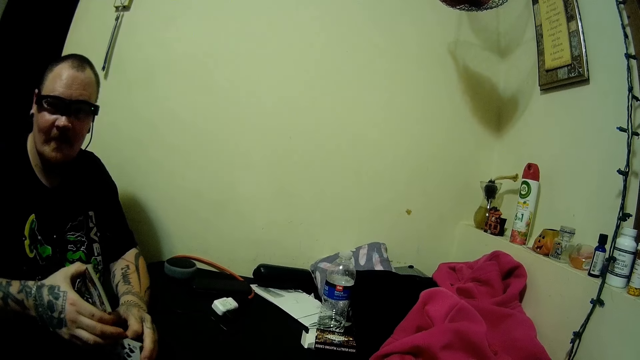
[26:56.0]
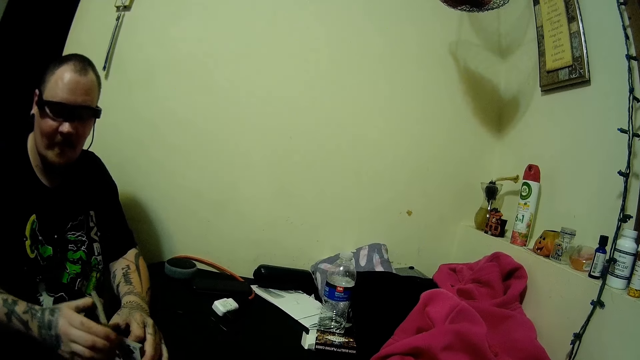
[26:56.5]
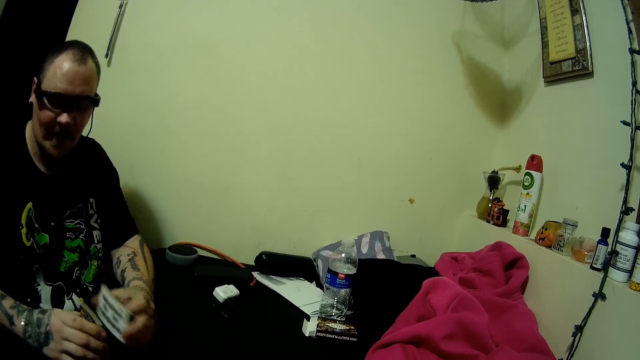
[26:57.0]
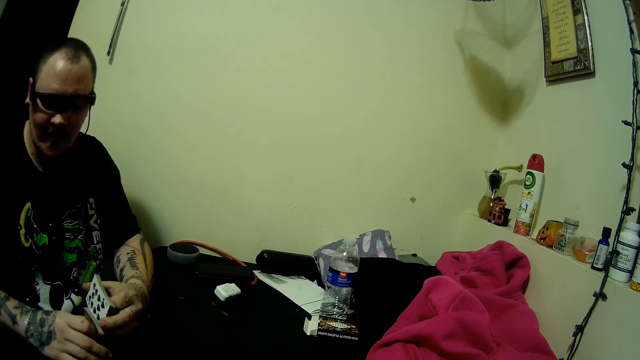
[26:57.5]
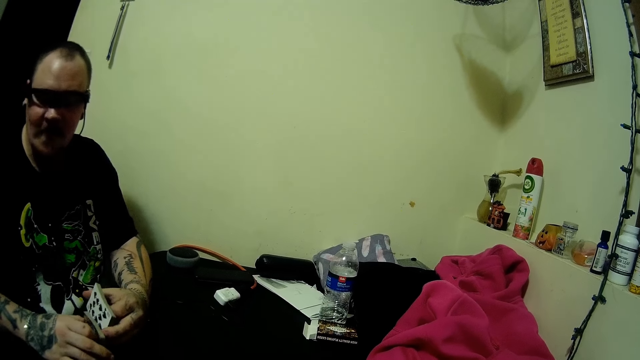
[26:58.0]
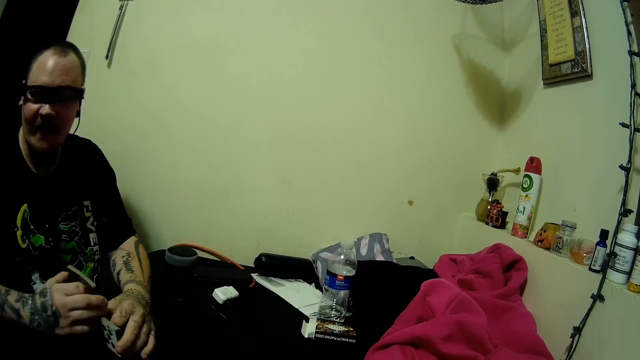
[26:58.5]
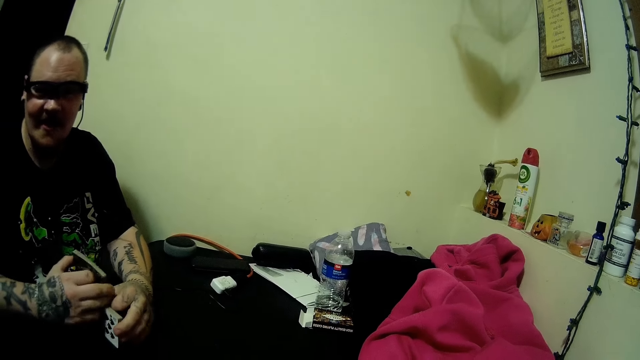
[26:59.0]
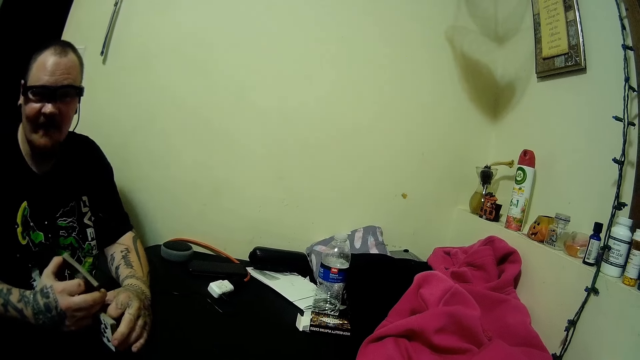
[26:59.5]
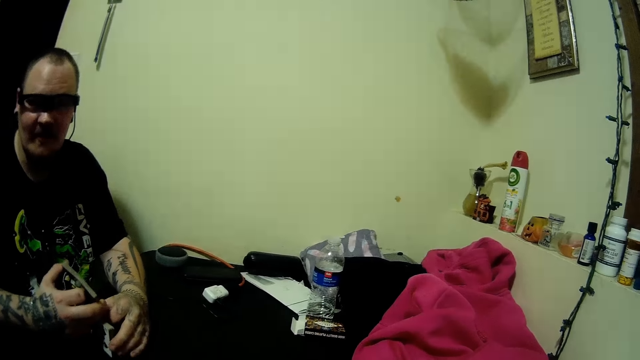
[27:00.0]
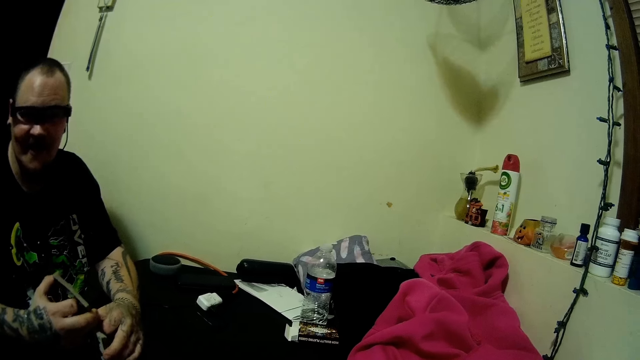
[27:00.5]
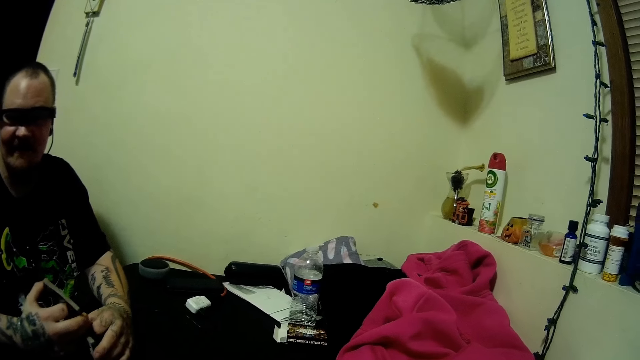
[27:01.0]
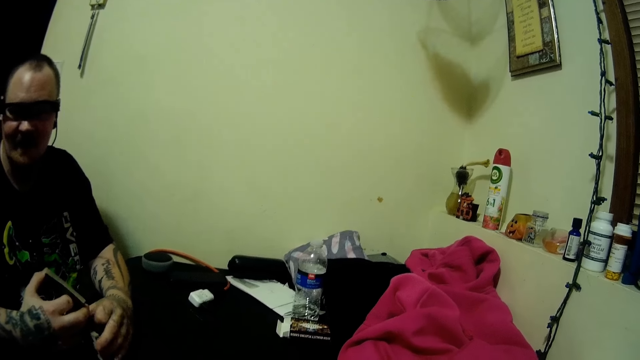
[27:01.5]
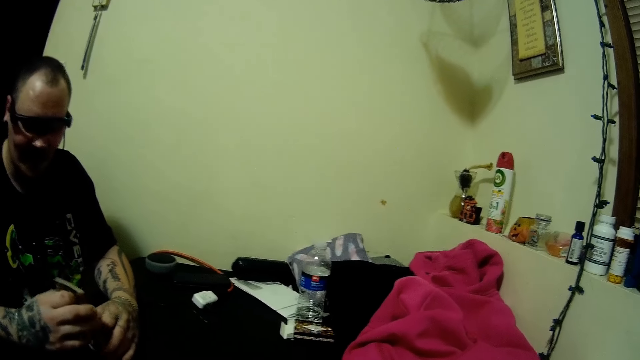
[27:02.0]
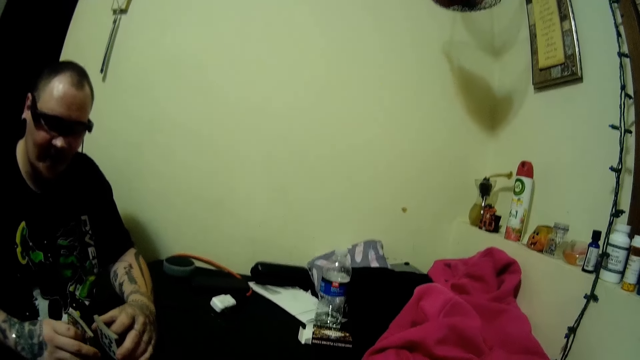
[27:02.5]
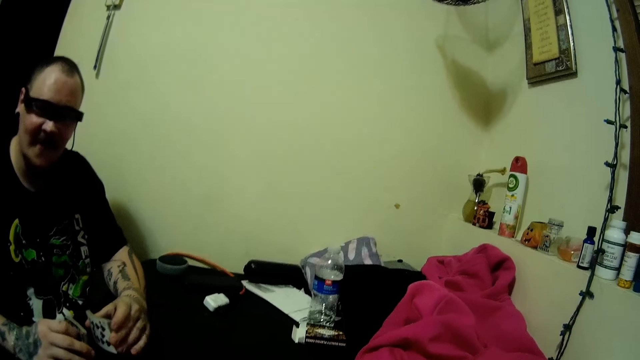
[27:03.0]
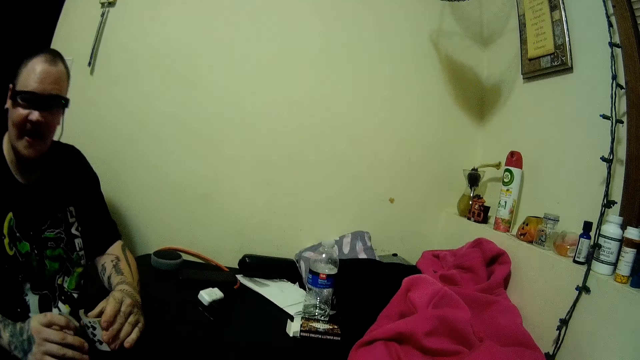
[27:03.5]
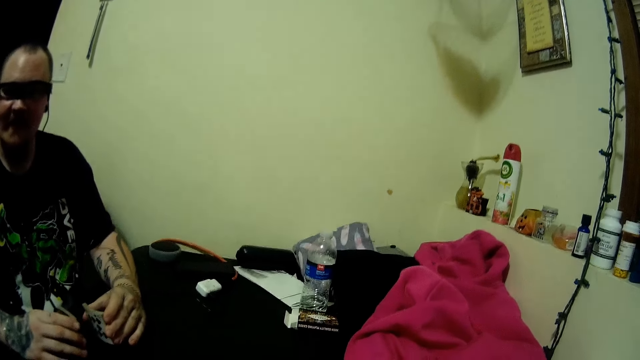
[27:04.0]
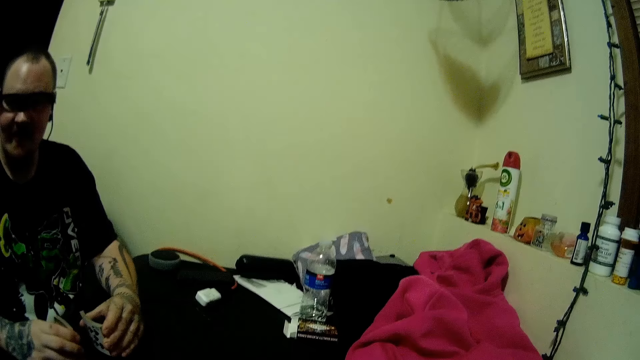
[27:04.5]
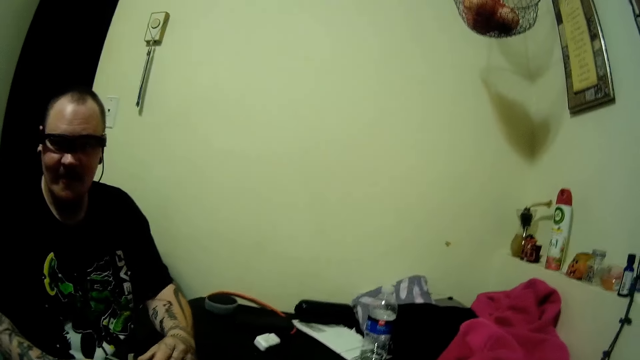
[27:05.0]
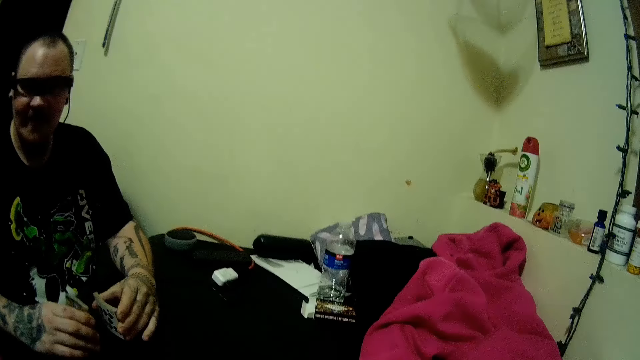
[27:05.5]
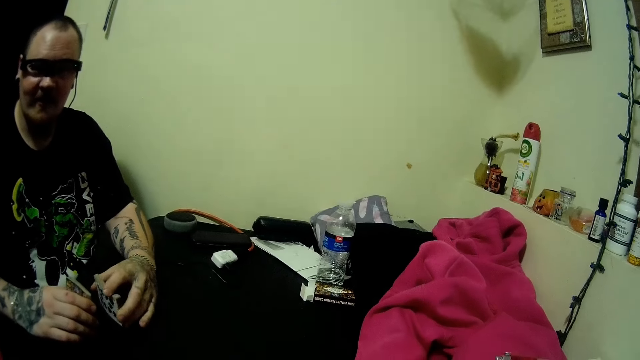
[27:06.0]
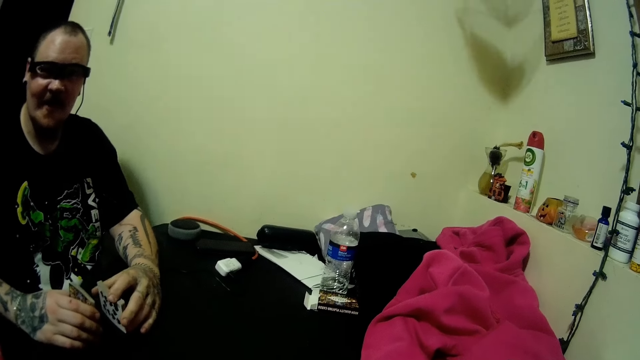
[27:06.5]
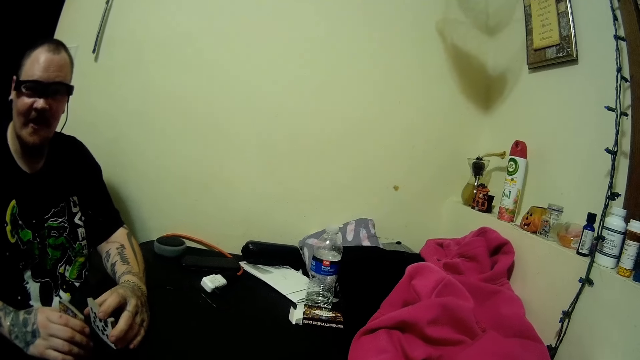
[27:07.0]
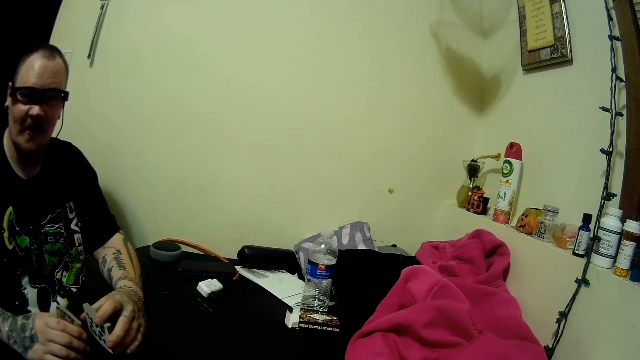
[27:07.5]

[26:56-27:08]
The man arranges the cards. The man taps the play card on the table. The man holds the play card.

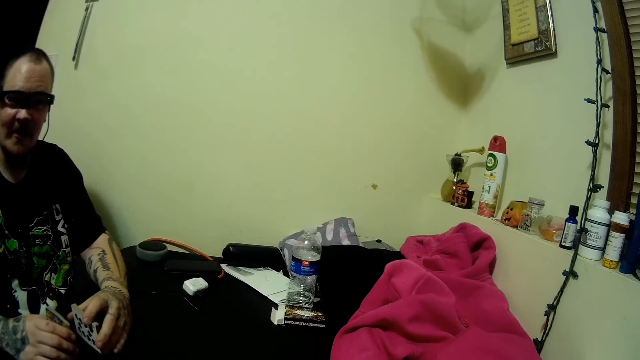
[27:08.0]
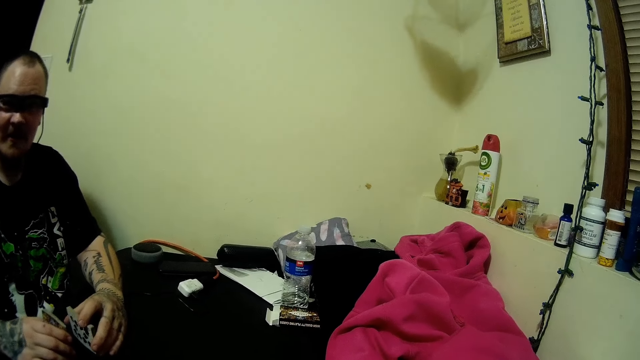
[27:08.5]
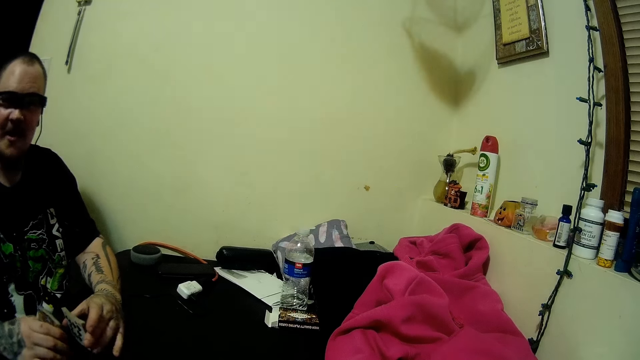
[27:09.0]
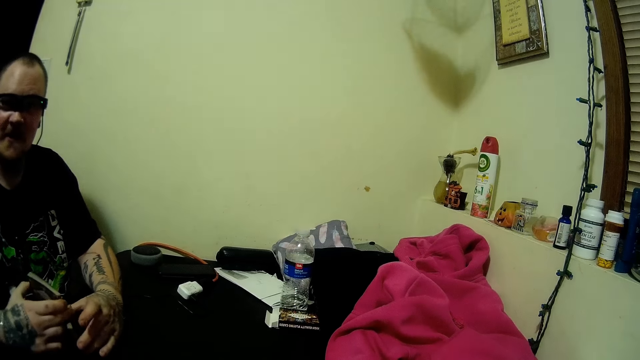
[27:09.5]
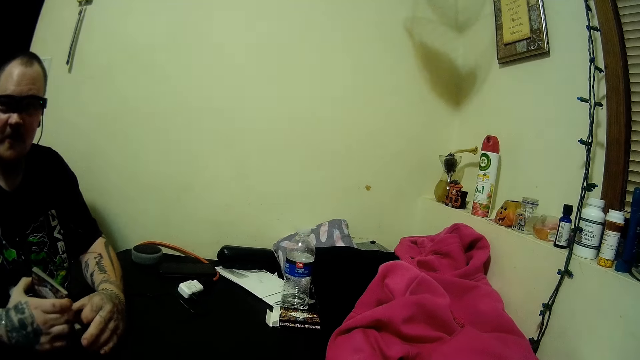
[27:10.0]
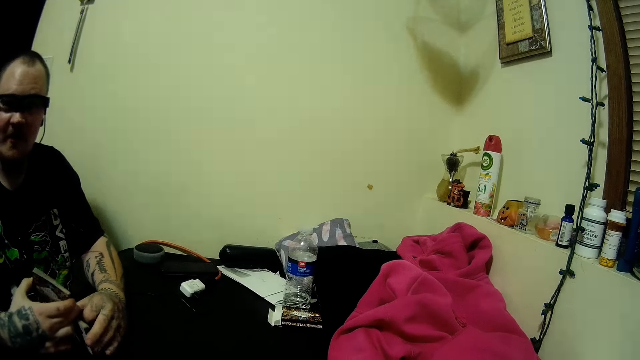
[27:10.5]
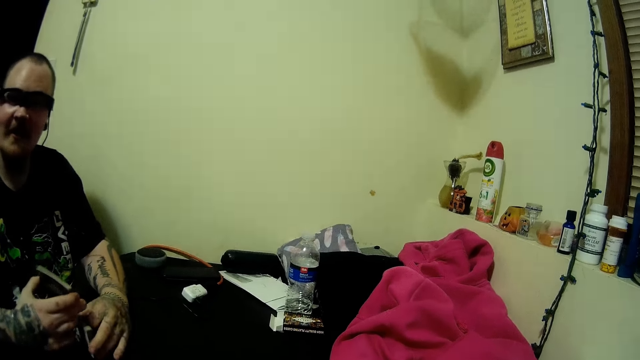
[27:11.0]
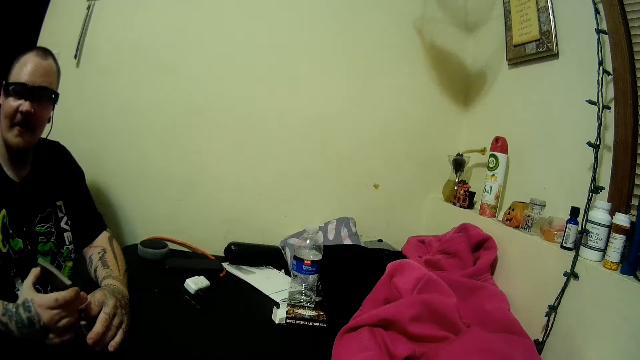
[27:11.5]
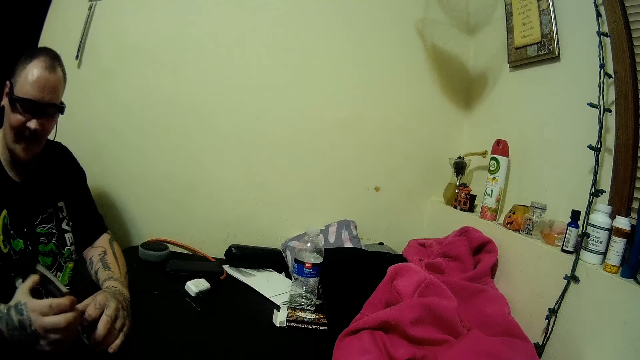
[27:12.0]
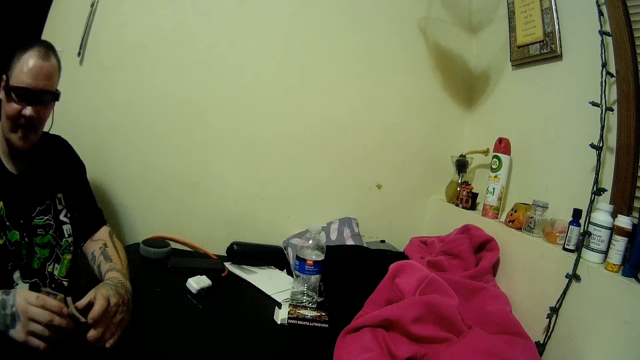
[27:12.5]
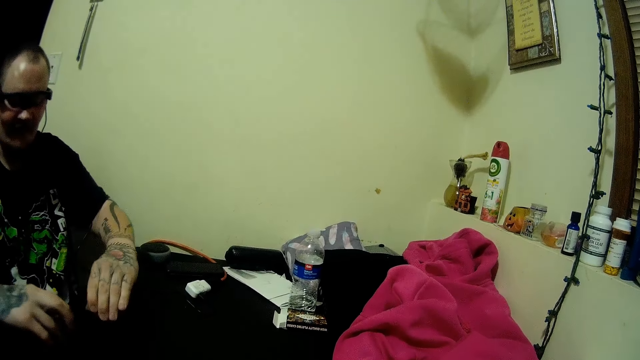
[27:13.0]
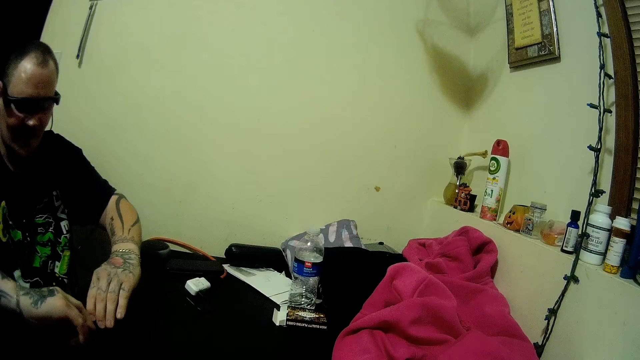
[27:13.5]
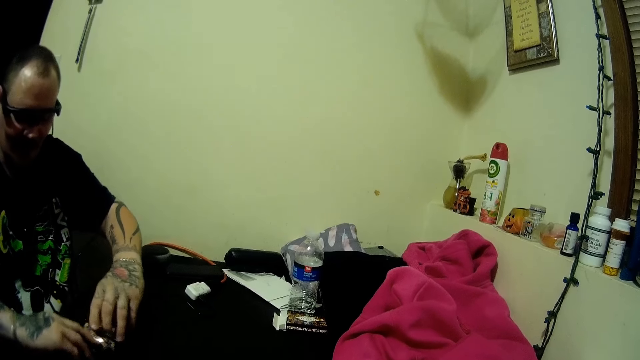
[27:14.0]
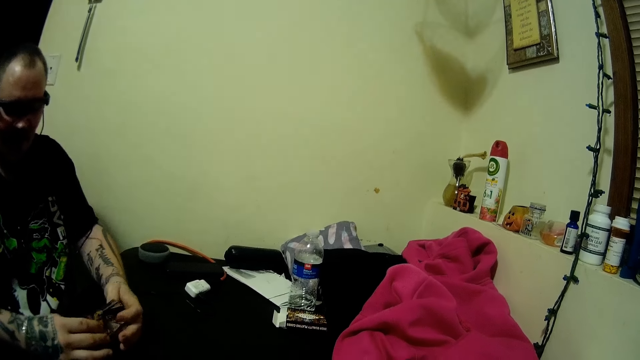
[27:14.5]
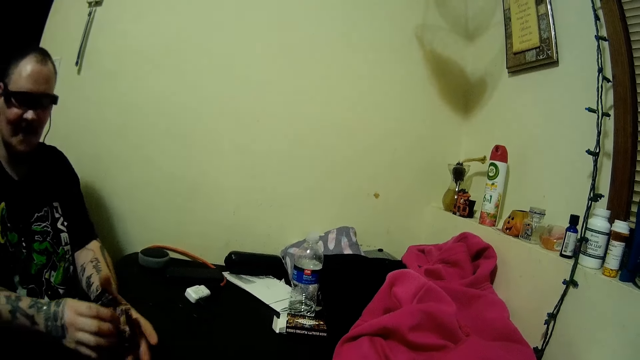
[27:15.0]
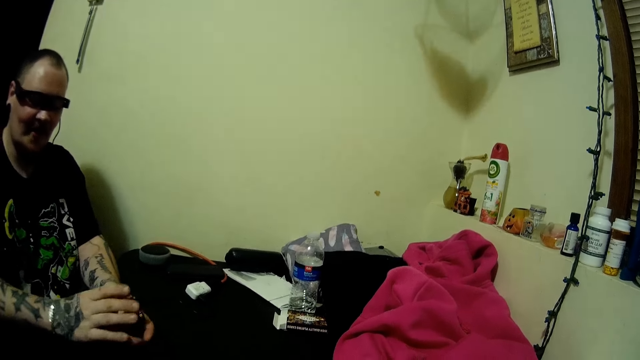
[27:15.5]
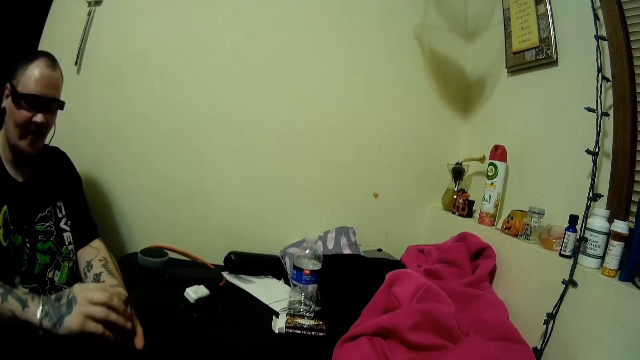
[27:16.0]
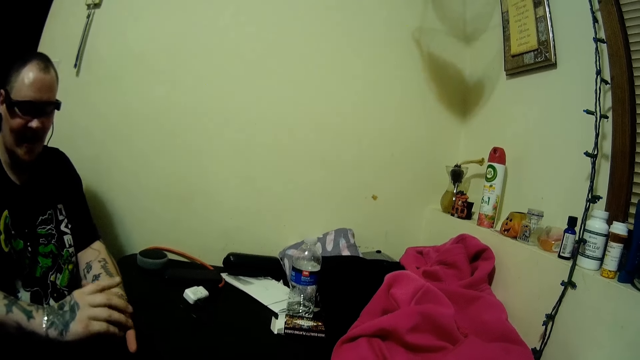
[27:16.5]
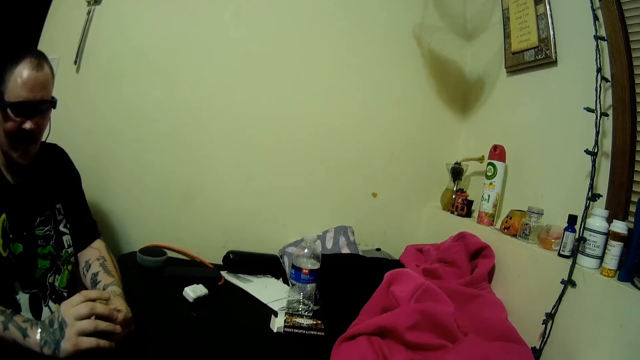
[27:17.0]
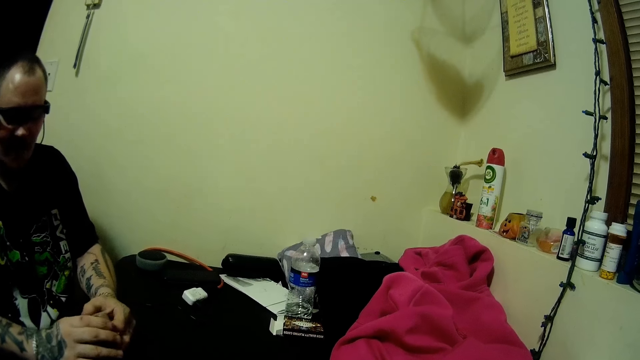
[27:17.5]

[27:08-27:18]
The man converses. The man shuffles the cards. The man puts down the play card. The man arranges the play cards.
